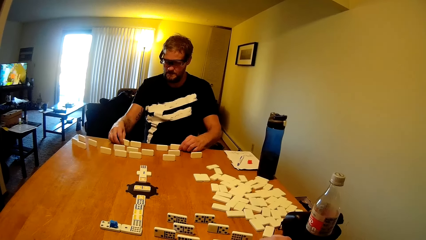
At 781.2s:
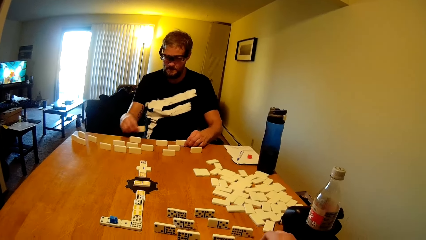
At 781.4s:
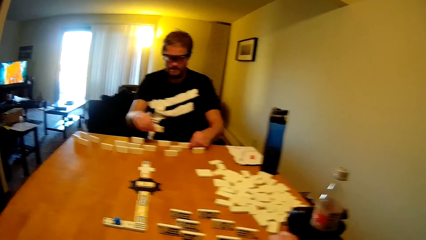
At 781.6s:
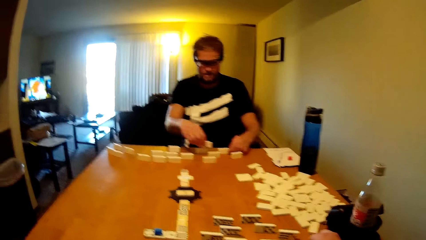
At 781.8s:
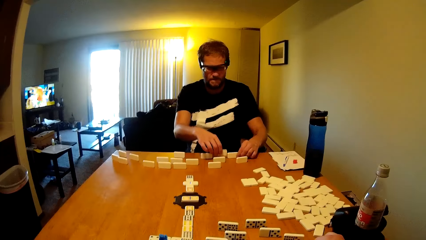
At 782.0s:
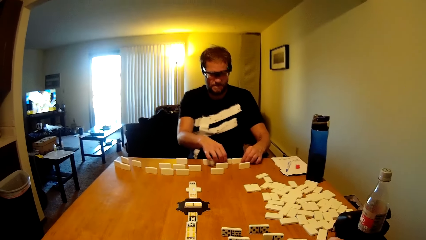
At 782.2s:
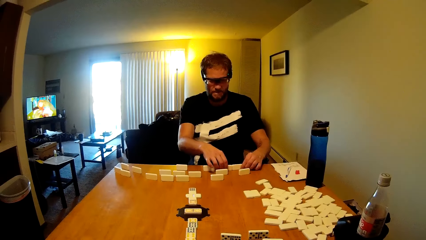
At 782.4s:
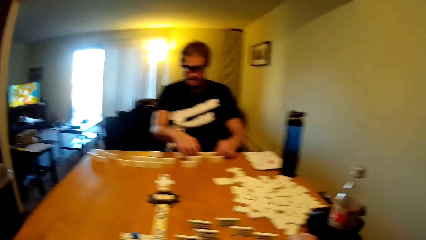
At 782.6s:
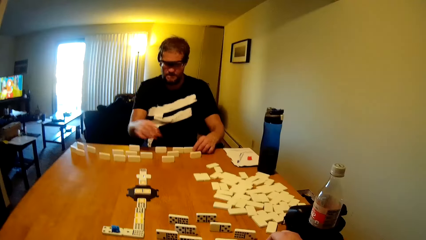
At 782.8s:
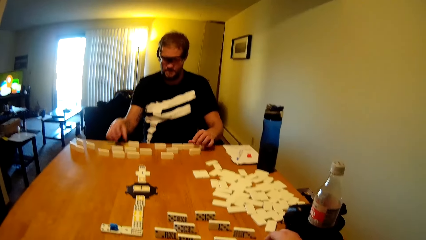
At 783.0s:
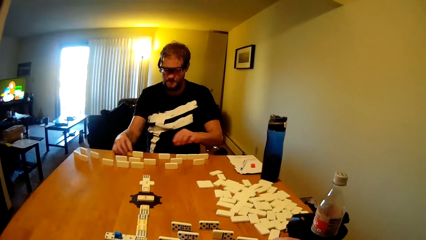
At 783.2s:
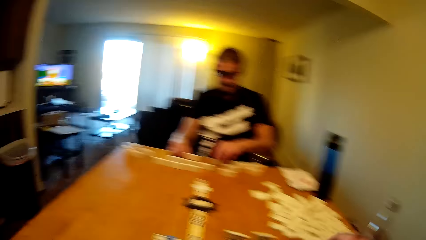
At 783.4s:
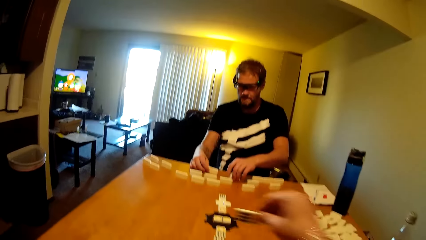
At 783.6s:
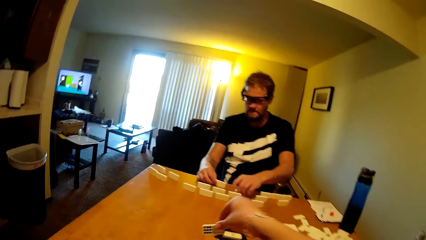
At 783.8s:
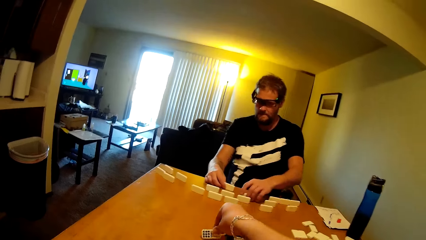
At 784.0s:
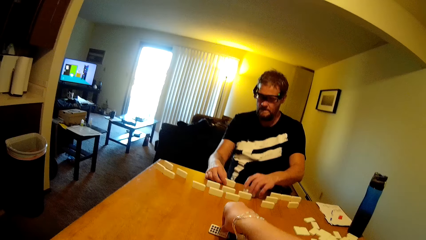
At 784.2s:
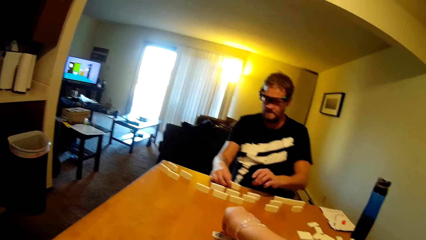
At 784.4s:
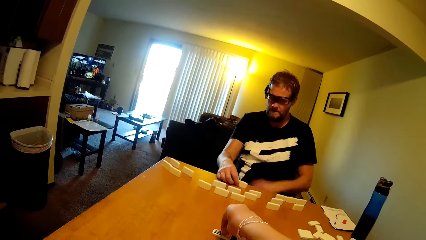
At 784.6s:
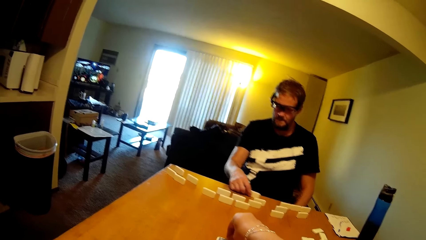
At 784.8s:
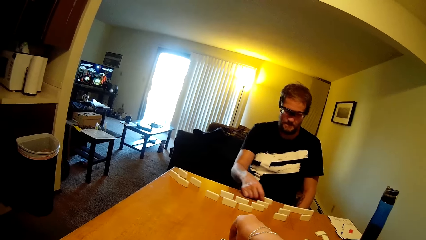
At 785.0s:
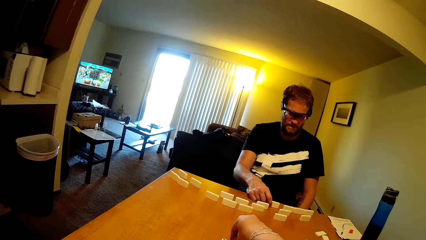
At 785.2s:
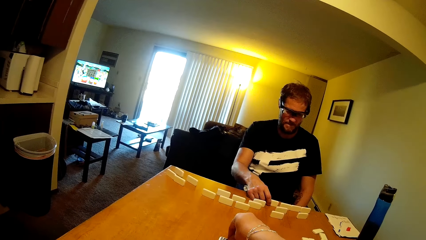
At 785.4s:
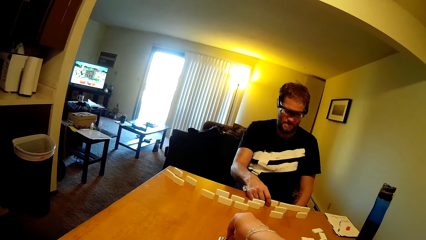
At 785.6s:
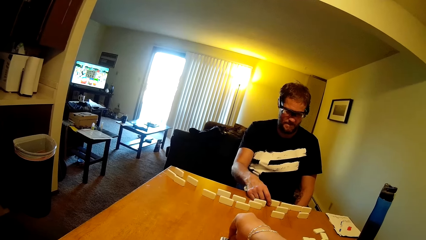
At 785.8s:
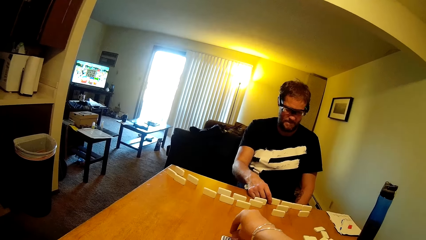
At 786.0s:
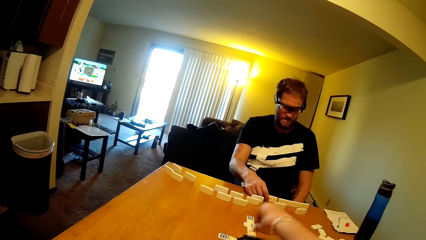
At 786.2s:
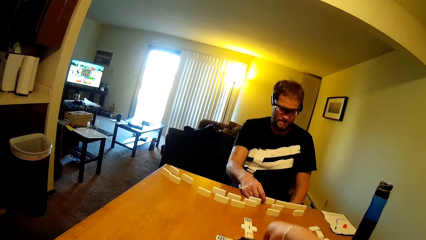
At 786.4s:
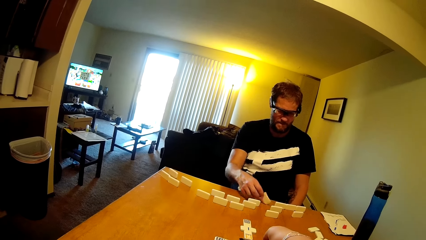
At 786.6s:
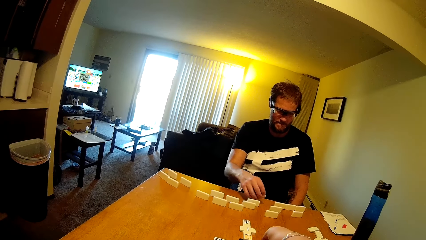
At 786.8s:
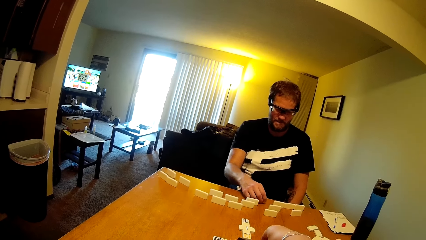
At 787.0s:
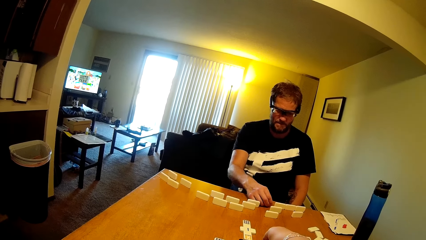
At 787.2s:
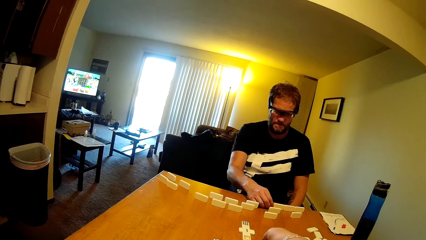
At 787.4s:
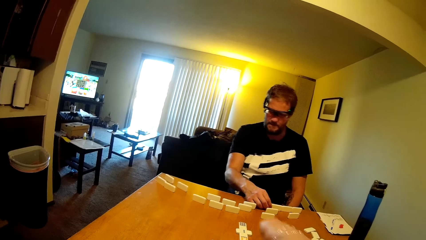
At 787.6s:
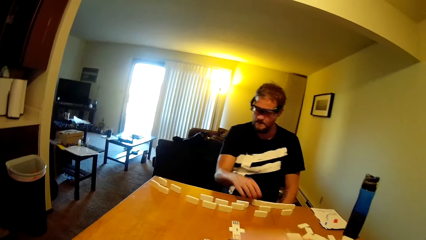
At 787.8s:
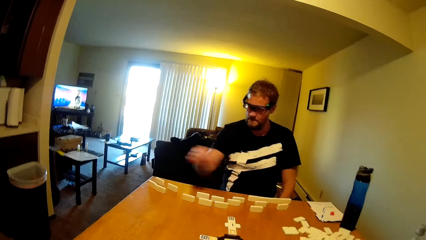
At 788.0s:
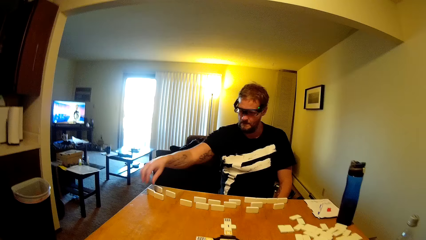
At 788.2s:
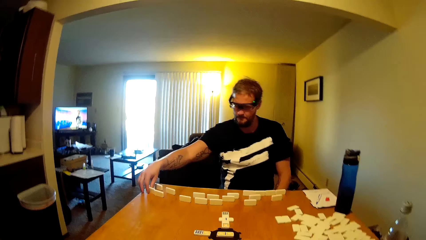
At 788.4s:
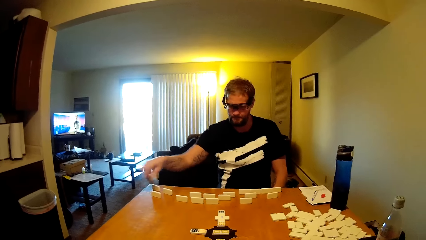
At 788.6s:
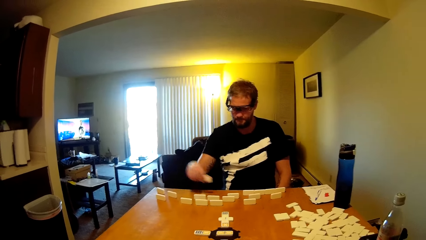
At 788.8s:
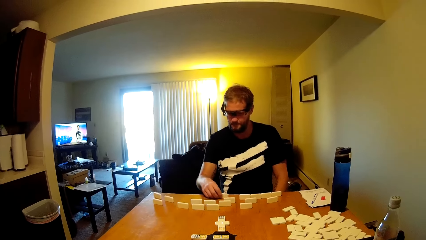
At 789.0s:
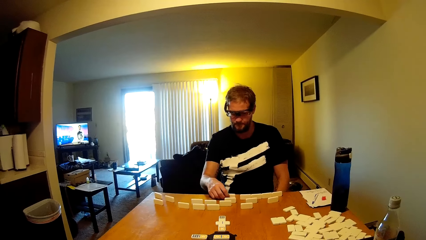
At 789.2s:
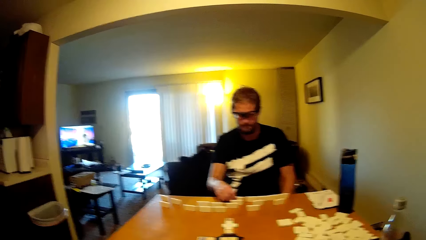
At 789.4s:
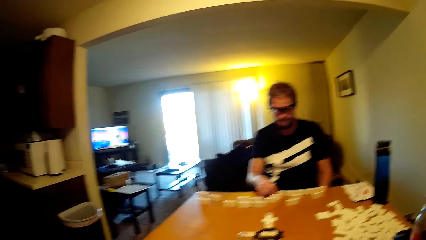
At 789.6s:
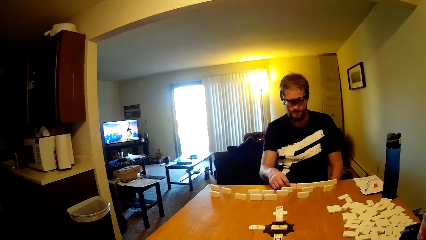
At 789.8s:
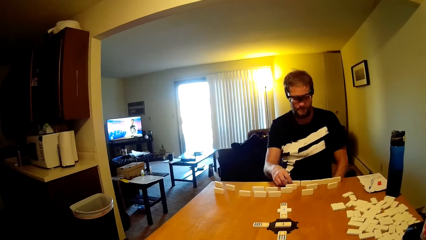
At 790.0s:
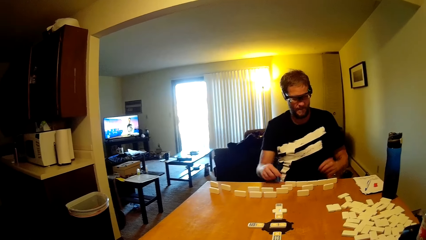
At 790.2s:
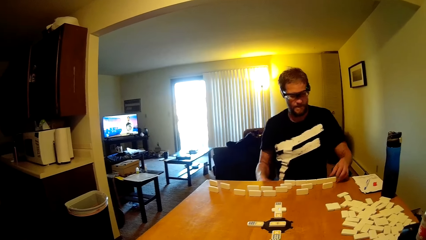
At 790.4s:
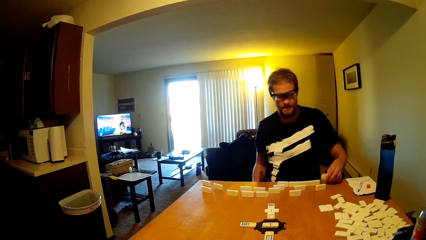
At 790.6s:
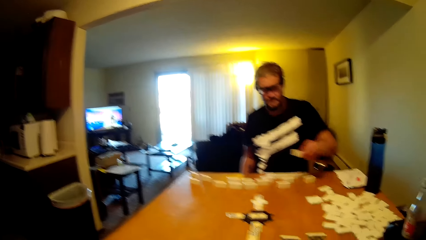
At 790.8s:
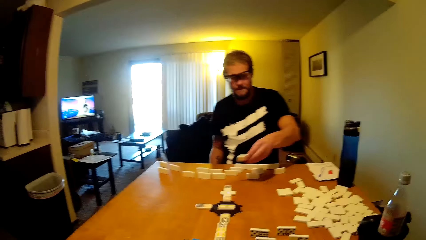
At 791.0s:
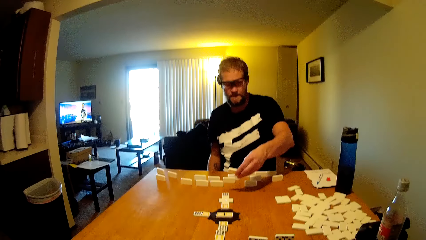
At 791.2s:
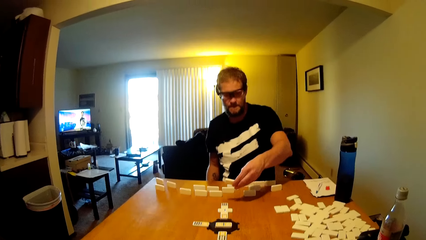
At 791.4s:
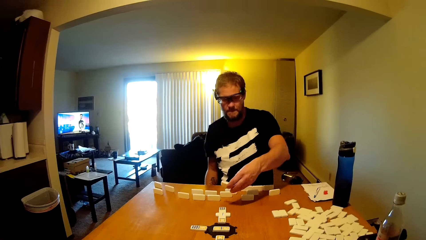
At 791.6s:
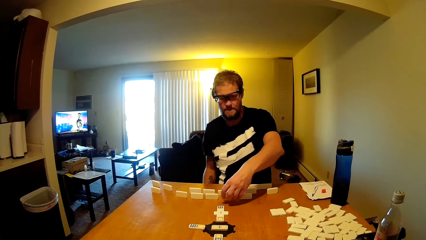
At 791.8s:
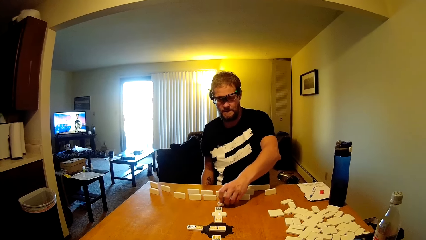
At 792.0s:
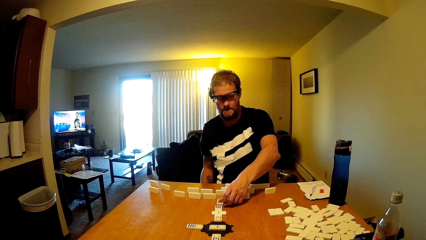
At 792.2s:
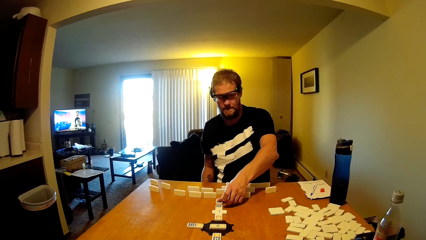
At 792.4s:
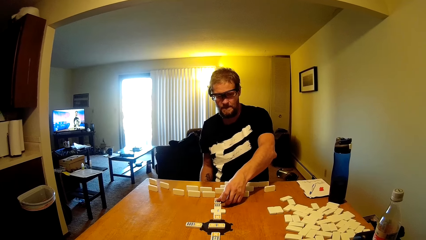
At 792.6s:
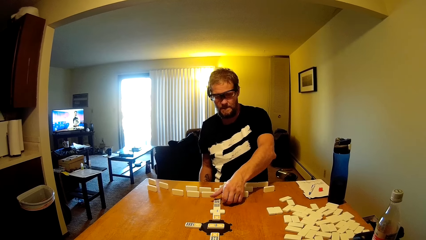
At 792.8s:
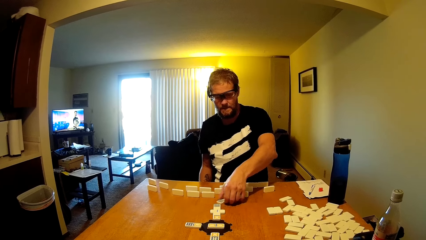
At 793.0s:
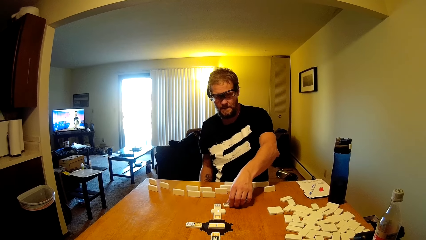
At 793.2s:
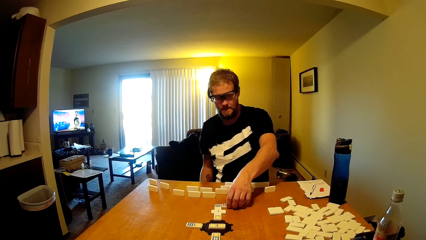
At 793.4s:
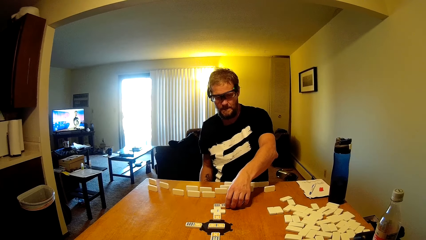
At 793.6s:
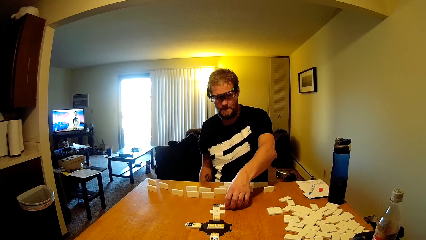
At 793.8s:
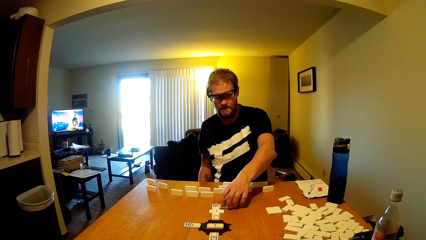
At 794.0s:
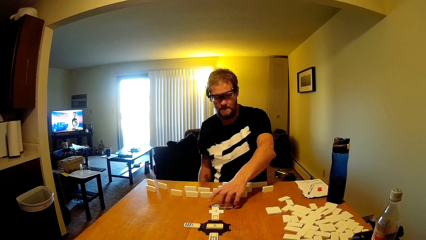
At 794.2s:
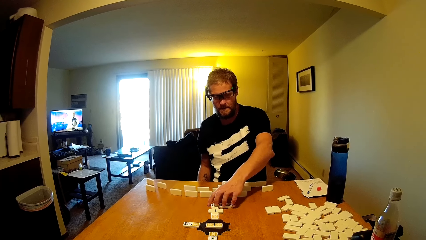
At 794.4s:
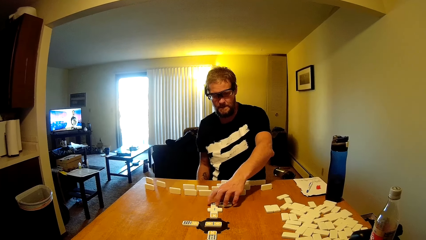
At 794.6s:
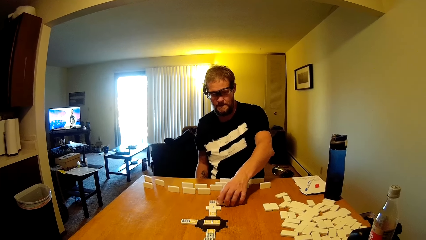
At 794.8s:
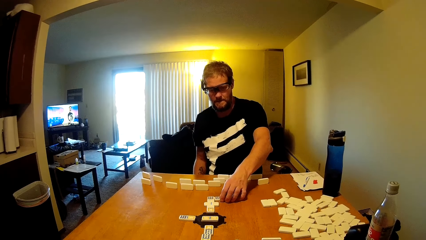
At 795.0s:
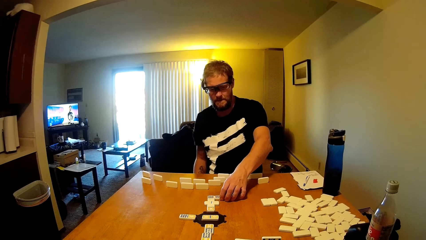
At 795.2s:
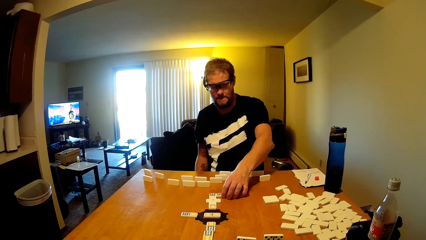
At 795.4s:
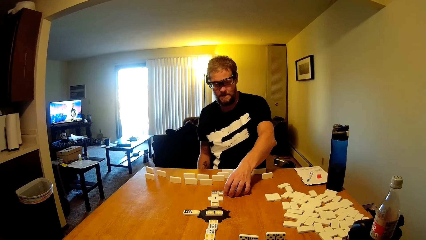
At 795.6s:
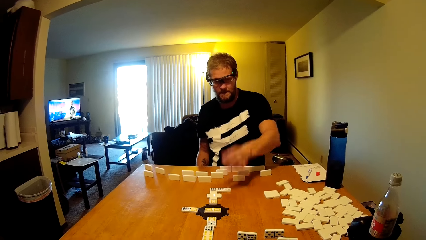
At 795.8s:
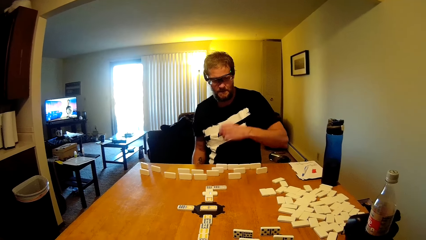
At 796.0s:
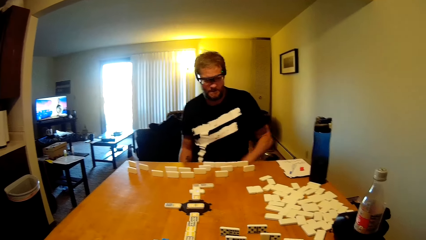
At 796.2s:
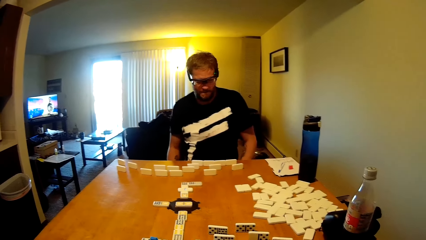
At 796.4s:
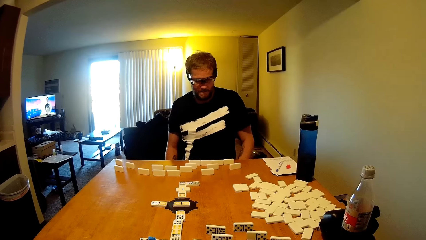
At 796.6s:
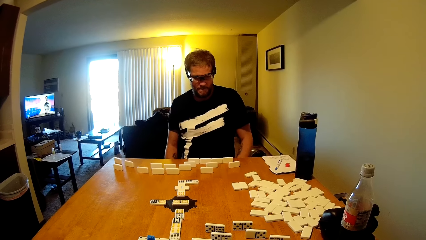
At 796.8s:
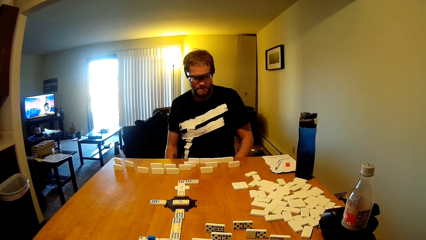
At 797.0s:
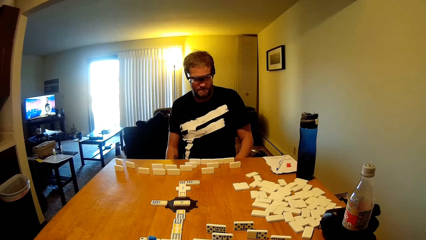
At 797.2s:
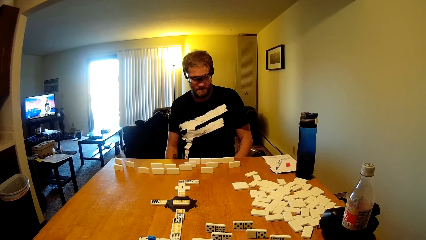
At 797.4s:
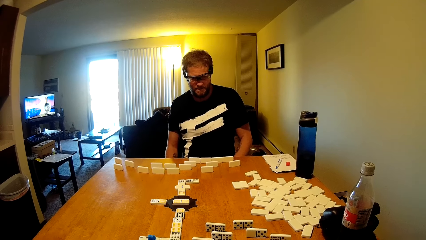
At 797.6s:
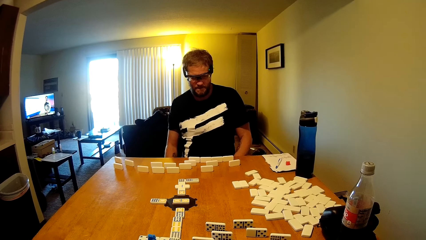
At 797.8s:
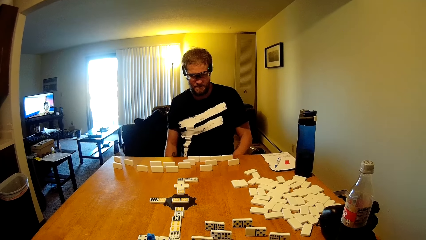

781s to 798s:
The camera wearer plays the domino tile. They put the dominoes card down. A person drags the domino tile. The person picks up the domino tile. The person places the domino tile on the table. The person plays the domino tile. The person takes the dominoes card and puts the dominoes card on the table.
